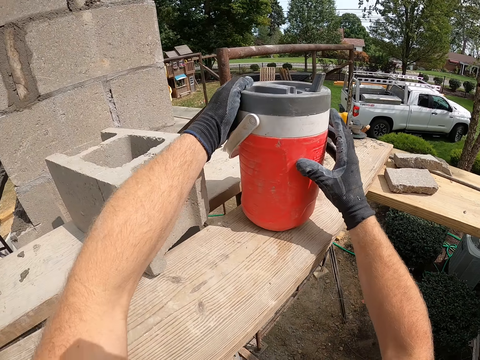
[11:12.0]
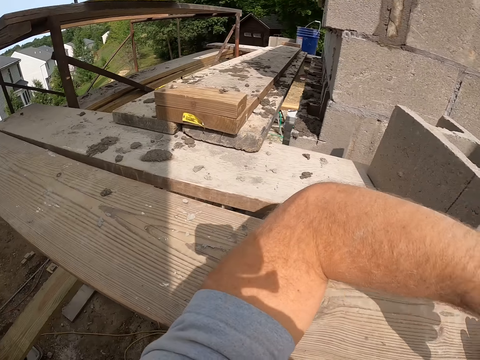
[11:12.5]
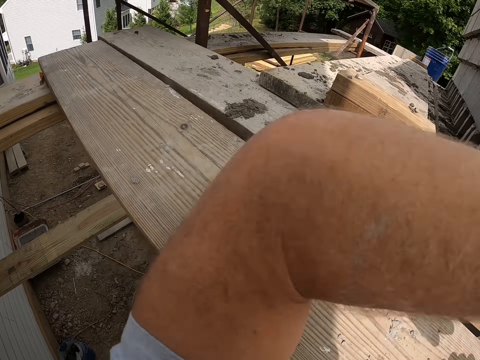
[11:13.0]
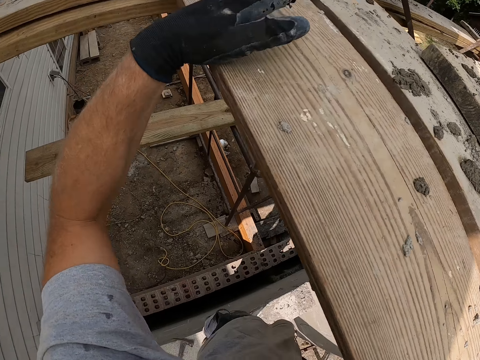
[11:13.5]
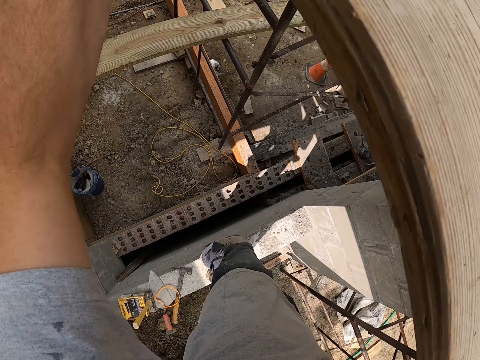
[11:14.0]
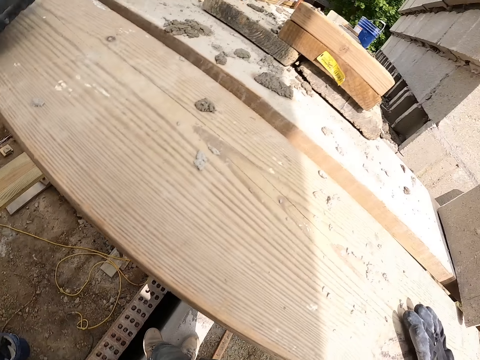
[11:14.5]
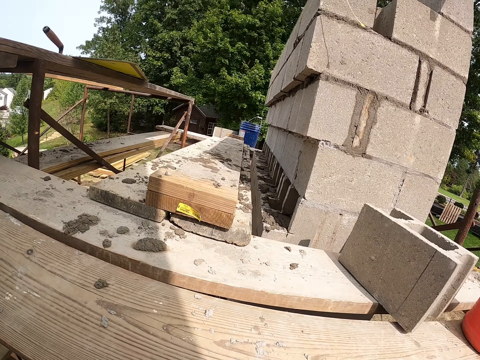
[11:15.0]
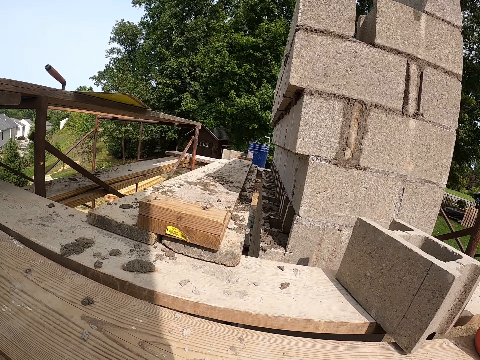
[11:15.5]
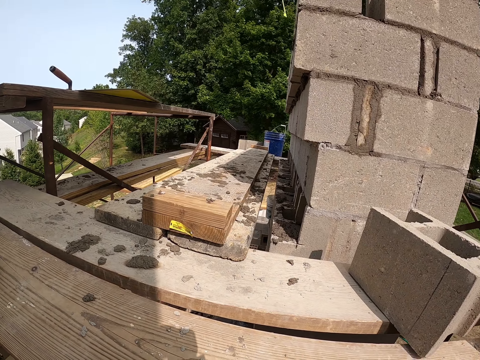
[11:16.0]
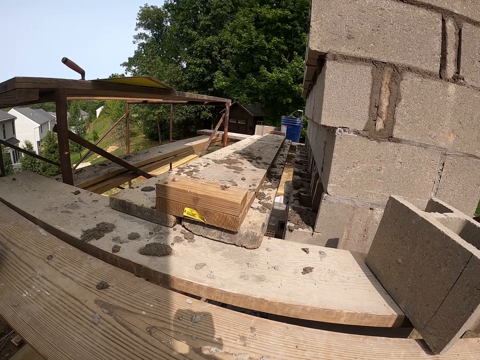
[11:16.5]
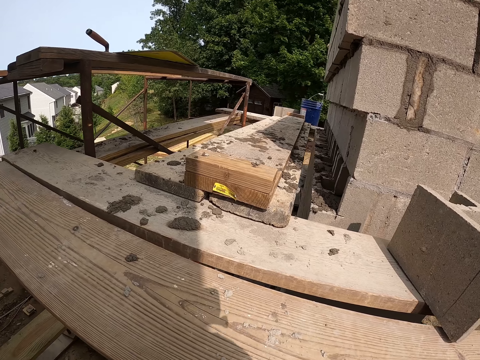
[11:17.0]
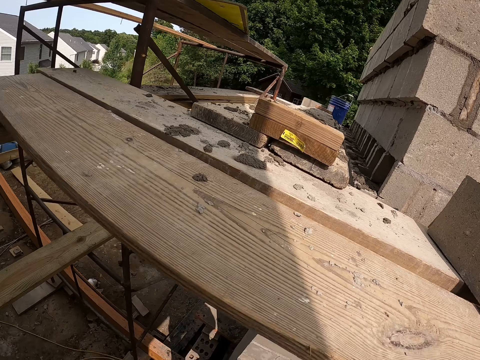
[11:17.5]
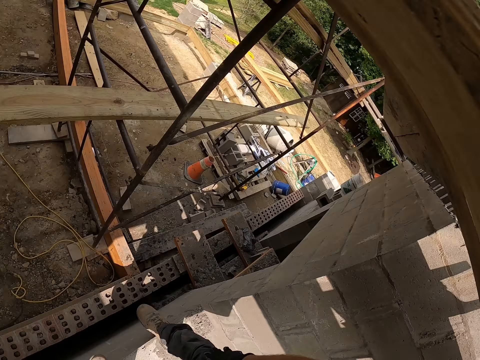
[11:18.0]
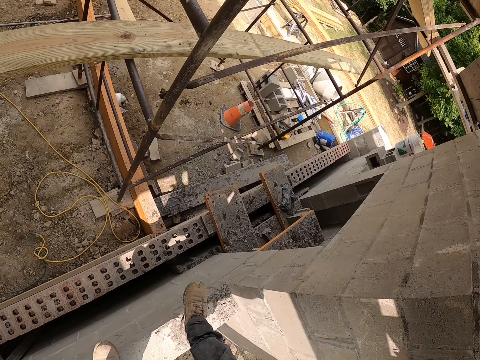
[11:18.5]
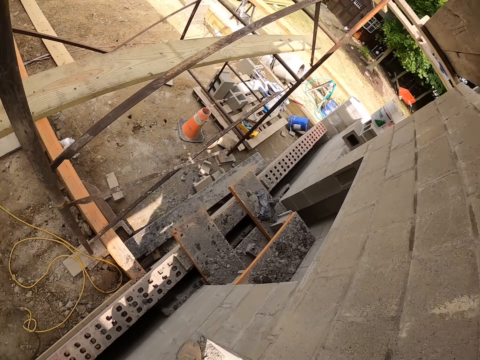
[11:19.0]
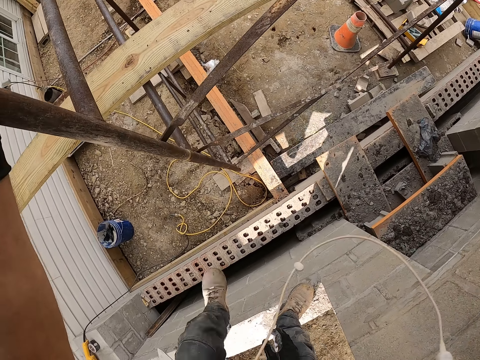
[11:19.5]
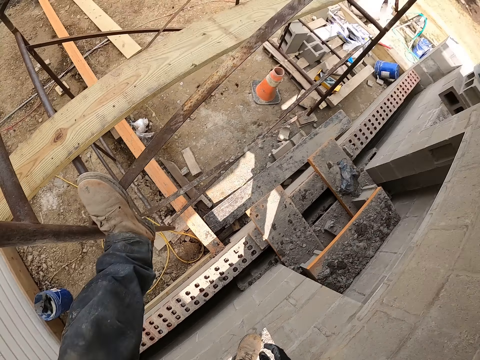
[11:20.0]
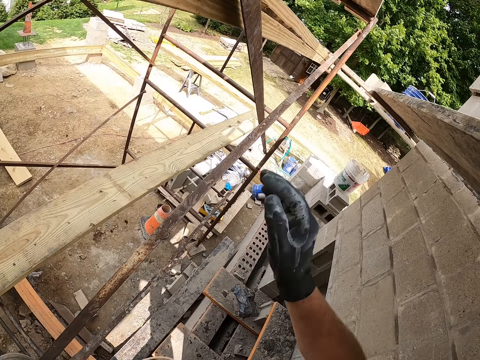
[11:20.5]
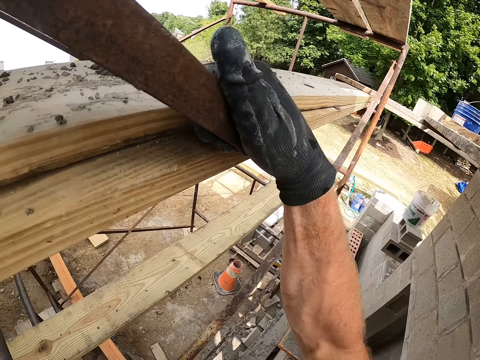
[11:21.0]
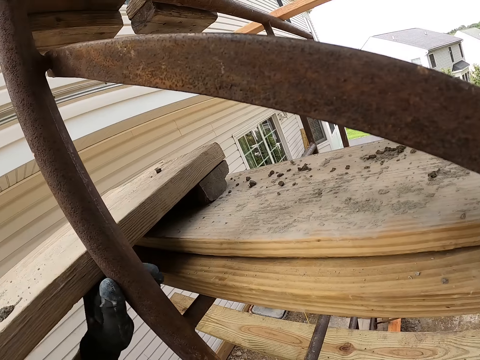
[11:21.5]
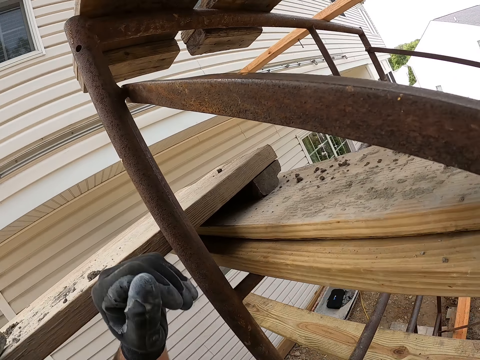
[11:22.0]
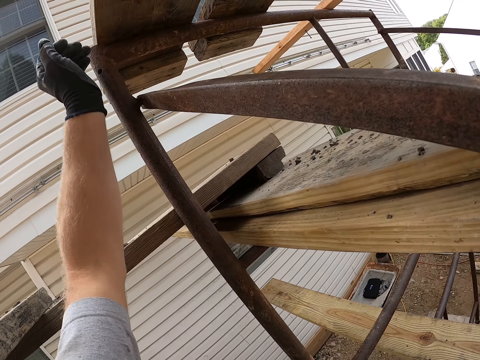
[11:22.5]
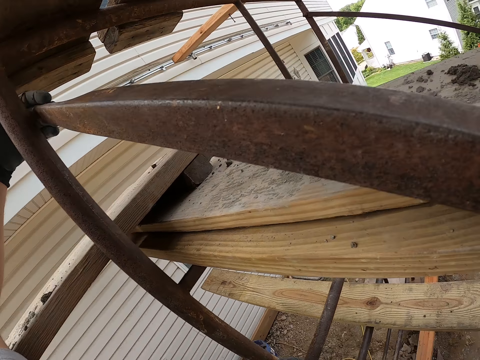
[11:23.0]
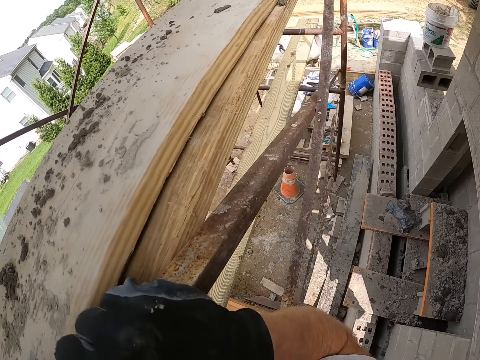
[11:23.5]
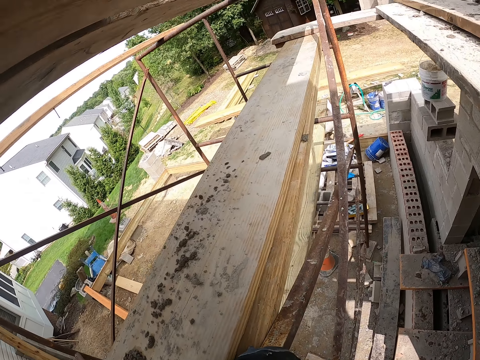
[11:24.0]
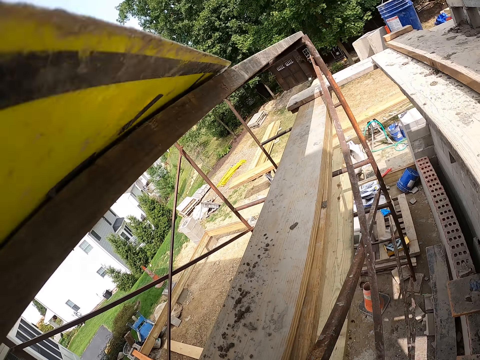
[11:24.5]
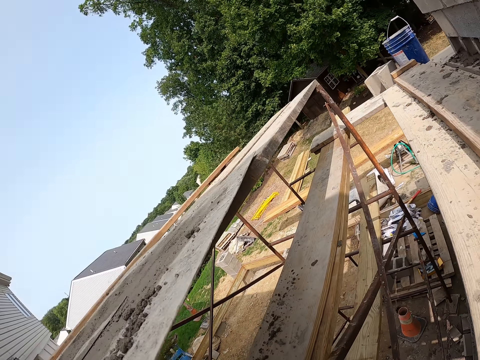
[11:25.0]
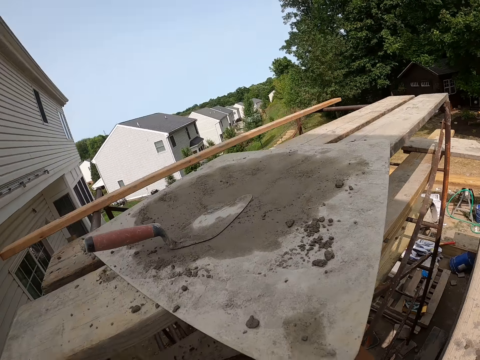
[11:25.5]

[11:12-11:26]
The camera wearer drops the container on the wooden plank. He looks around the construction site. He holds the wooden plank with his hands. He climbs up the building structure.

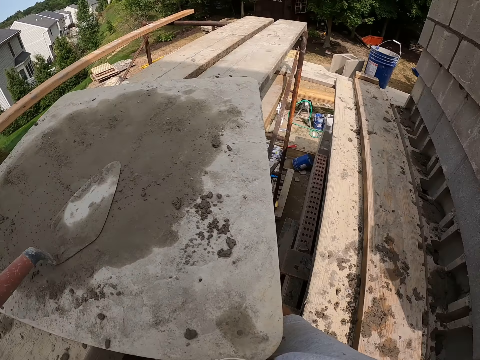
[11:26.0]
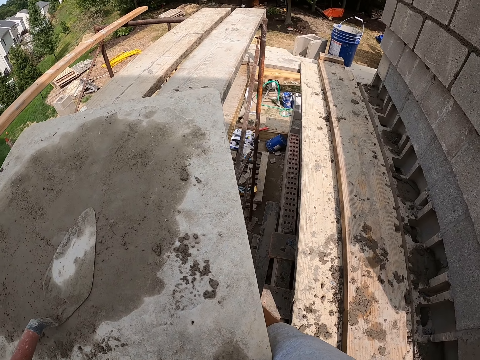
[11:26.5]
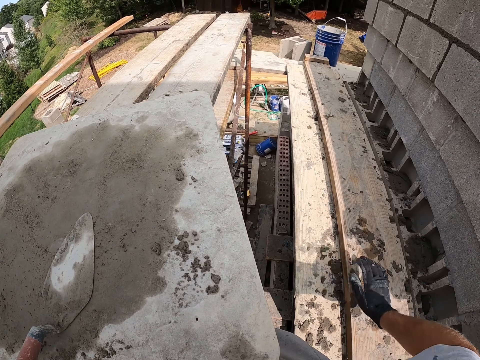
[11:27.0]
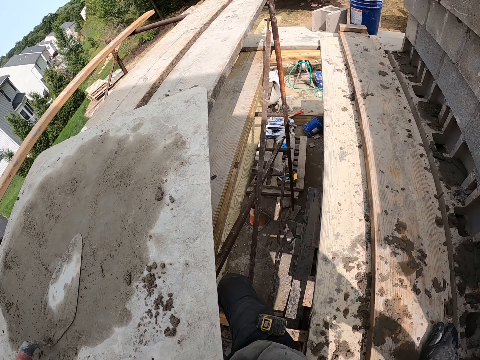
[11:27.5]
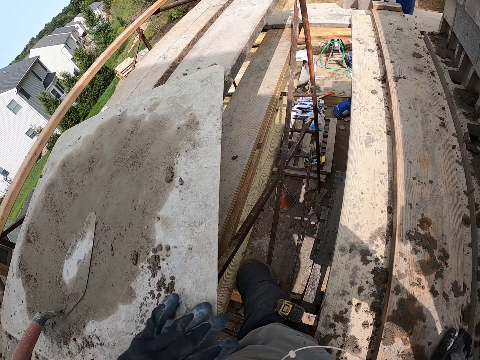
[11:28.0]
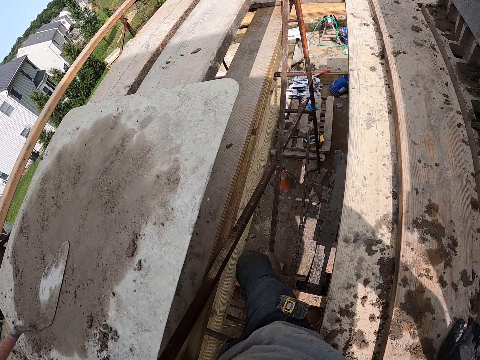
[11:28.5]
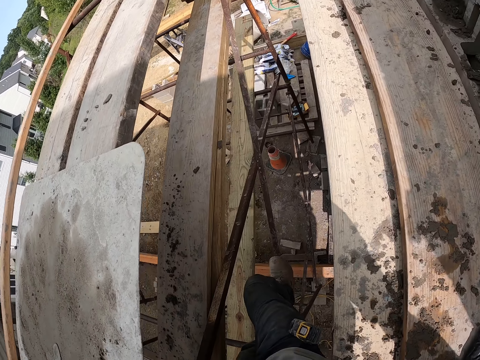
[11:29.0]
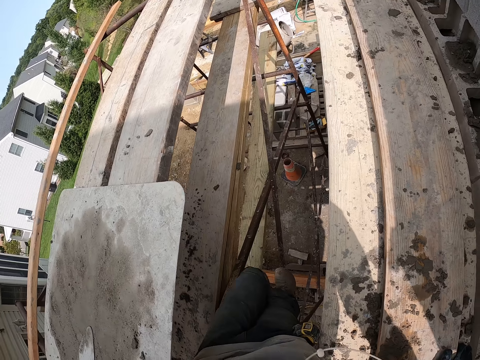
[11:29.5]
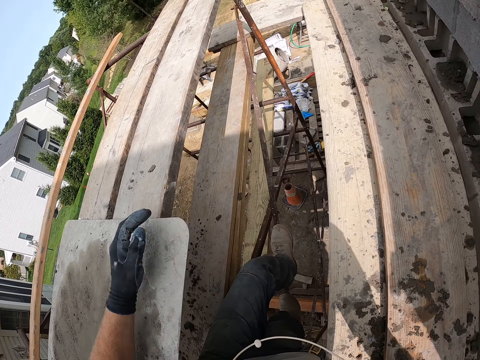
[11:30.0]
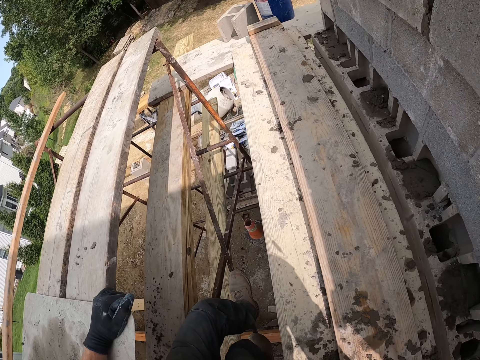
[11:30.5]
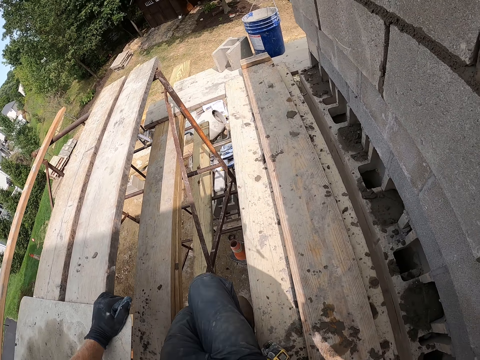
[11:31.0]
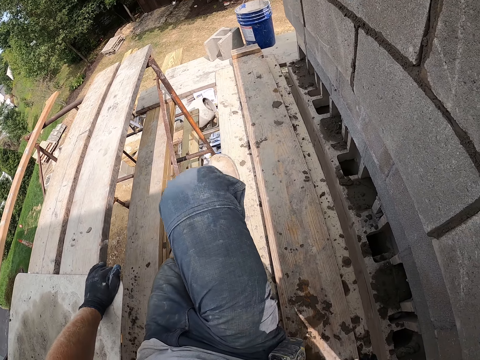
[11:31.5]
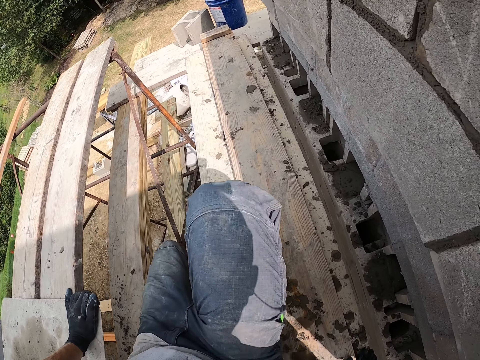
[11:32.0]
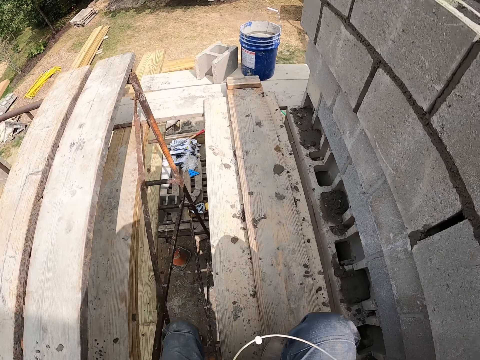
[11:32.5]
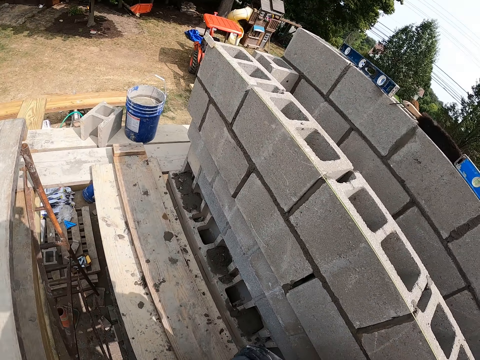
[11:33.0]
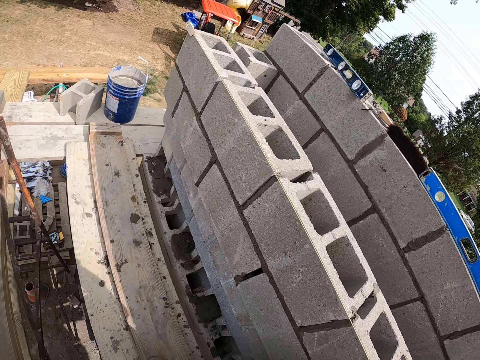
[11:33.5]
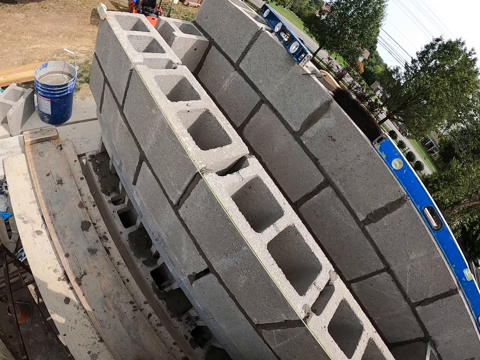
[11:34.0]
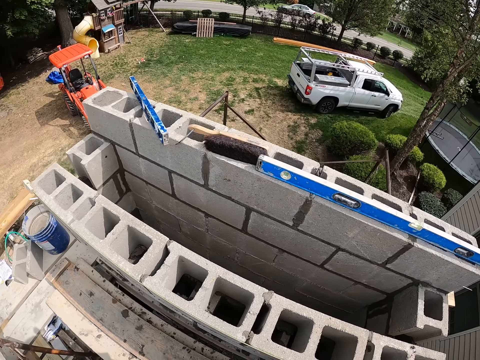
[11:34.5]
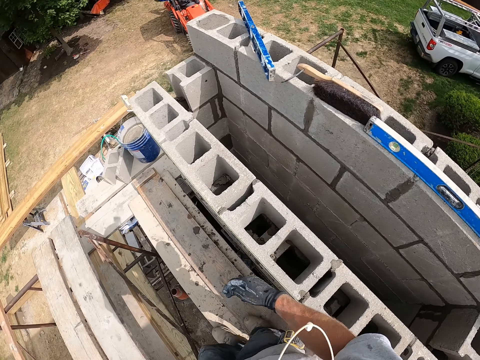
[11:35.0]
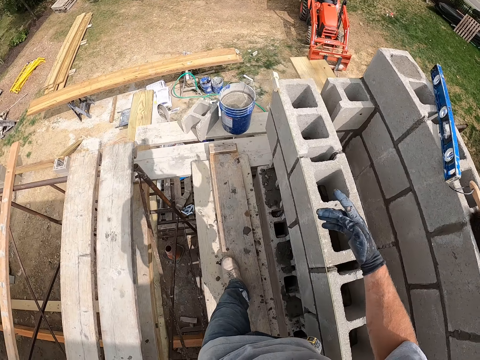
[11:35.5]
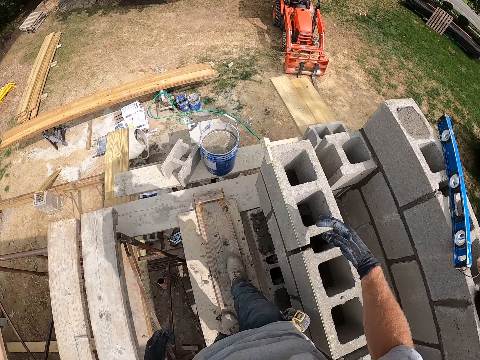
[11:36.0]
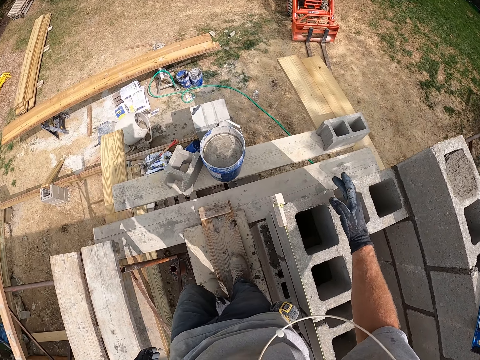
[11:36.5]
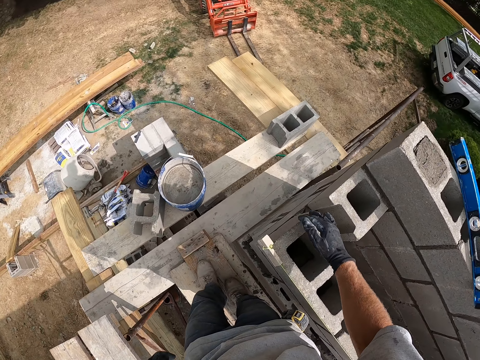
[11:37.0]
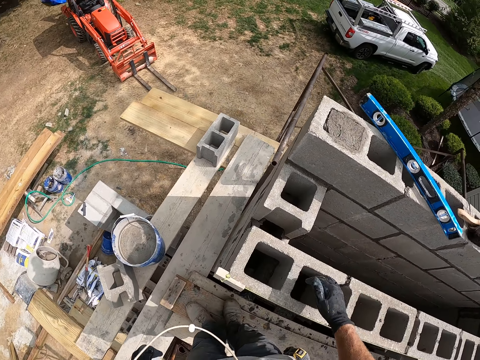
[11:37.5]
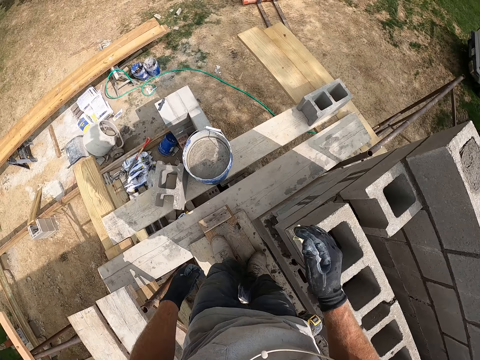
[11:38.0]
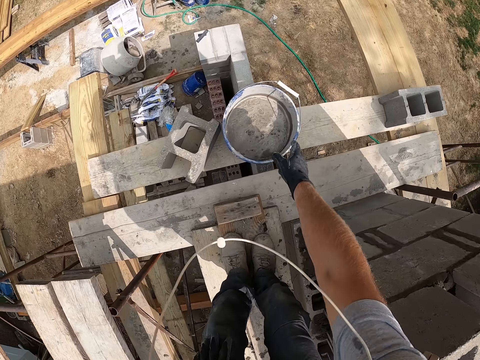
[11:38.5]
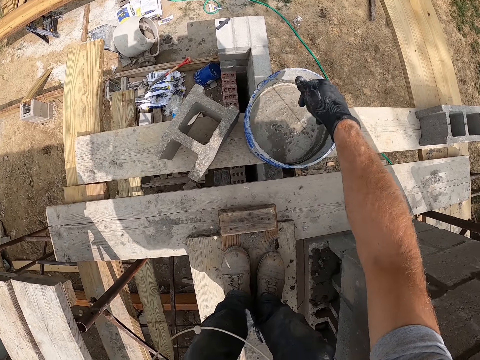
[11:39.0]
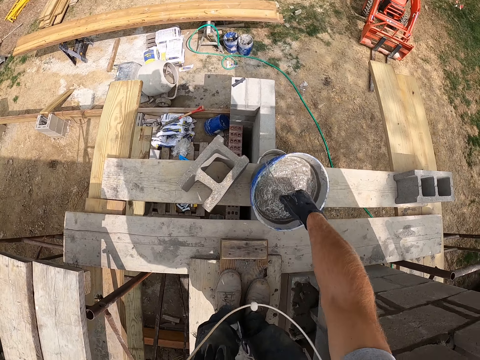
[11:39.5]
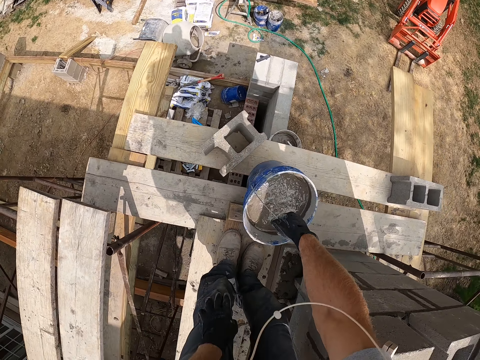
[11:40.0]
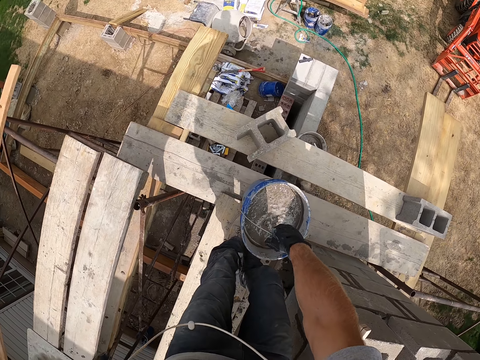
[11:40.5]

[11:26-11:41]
The camera wearer holds a piece of timber. He climbs. He walks on top of the piece of timber. He carries a bucket with his right hand. He picks up the bucket of concrete.
